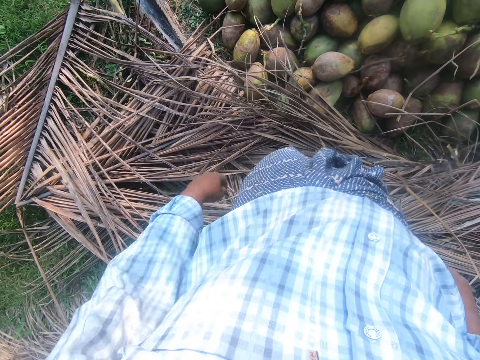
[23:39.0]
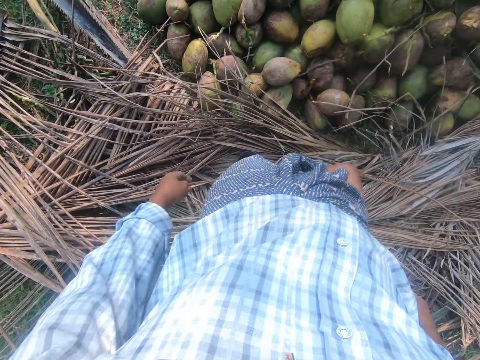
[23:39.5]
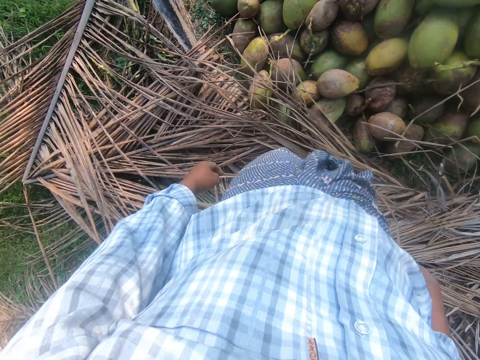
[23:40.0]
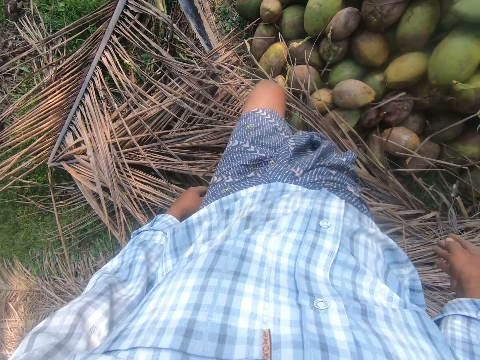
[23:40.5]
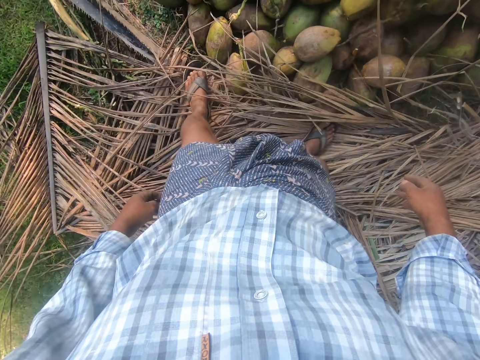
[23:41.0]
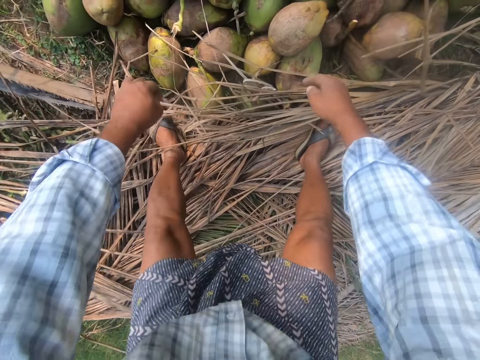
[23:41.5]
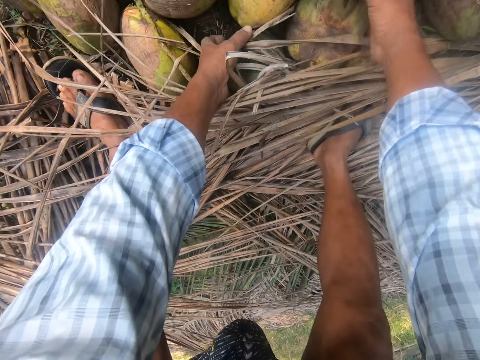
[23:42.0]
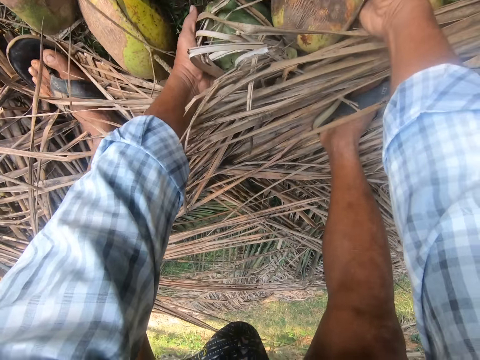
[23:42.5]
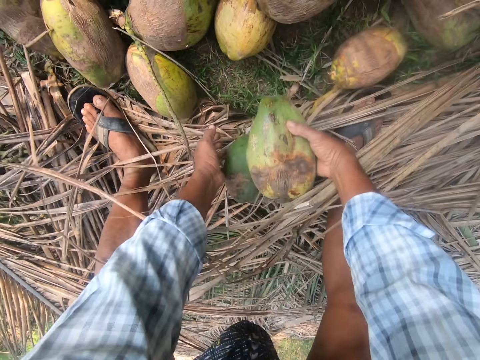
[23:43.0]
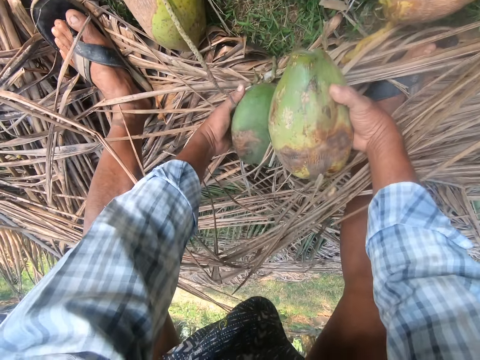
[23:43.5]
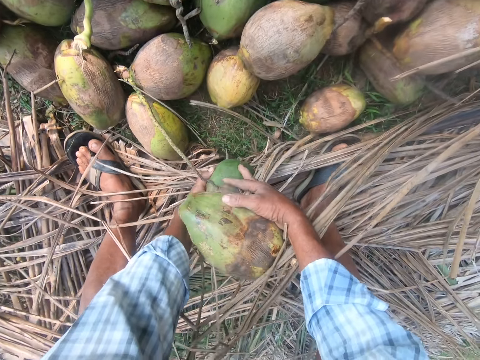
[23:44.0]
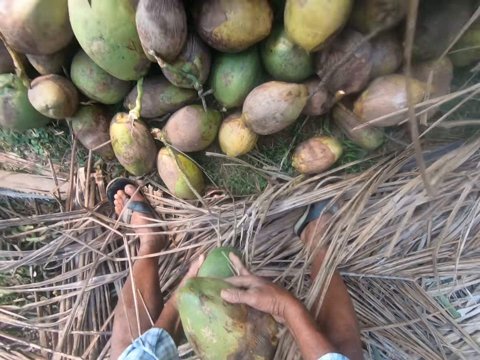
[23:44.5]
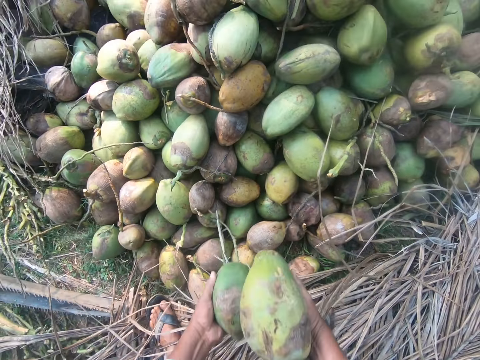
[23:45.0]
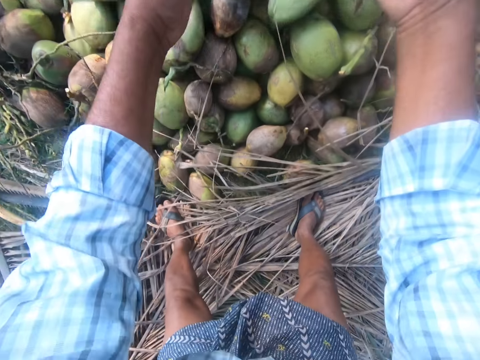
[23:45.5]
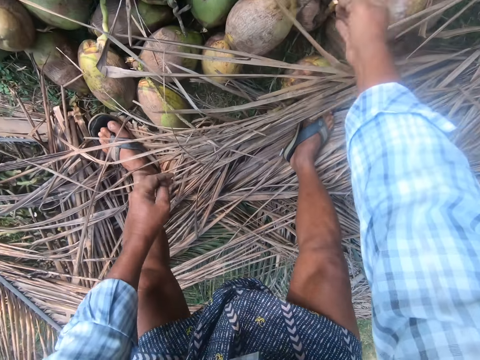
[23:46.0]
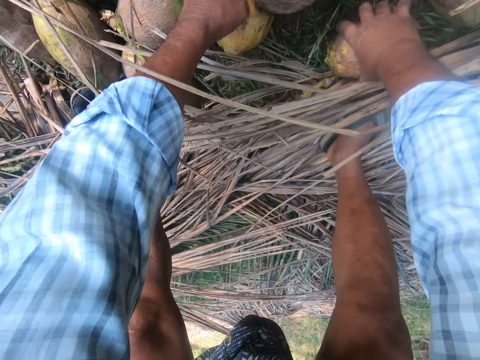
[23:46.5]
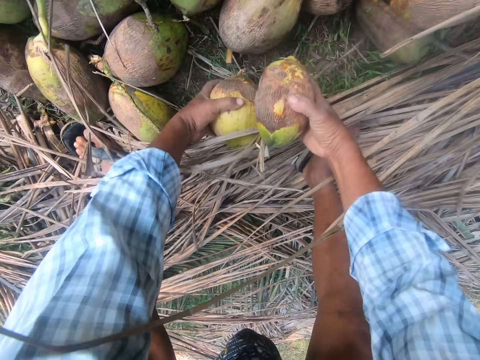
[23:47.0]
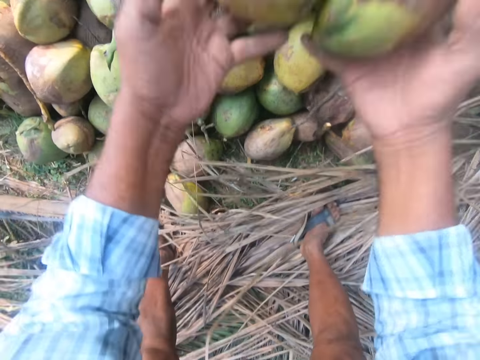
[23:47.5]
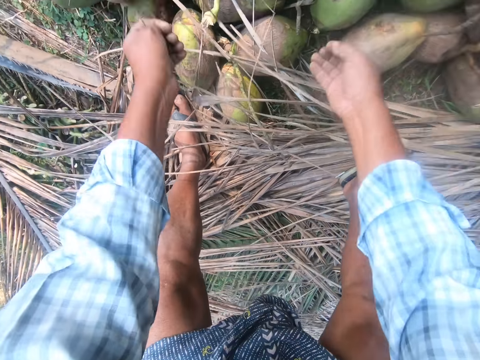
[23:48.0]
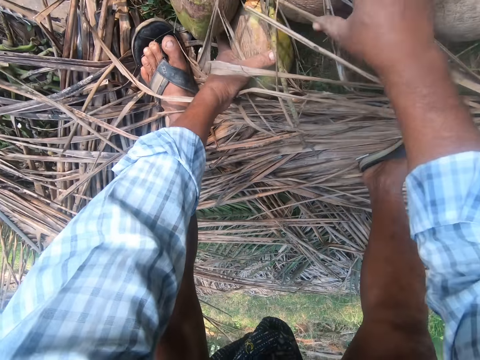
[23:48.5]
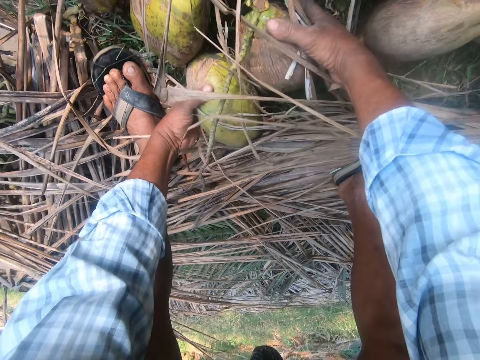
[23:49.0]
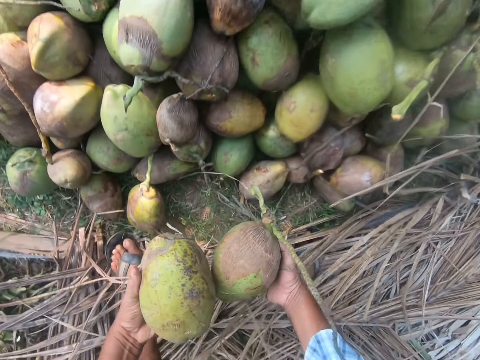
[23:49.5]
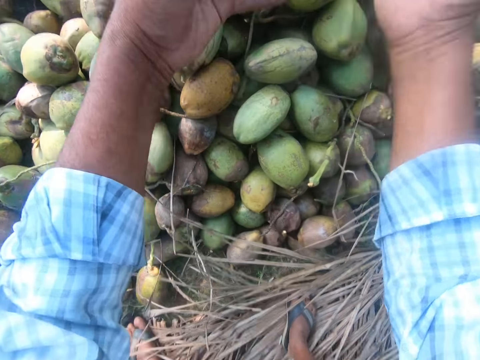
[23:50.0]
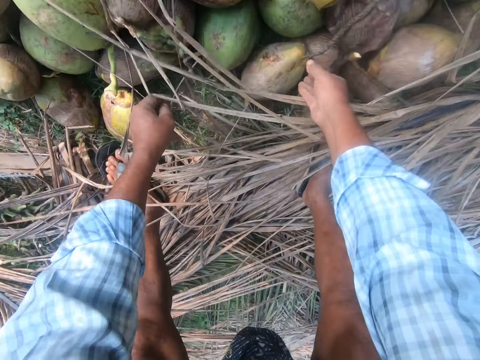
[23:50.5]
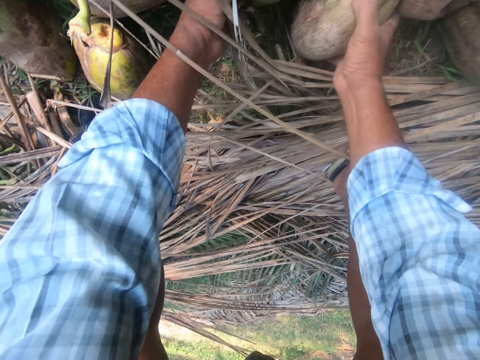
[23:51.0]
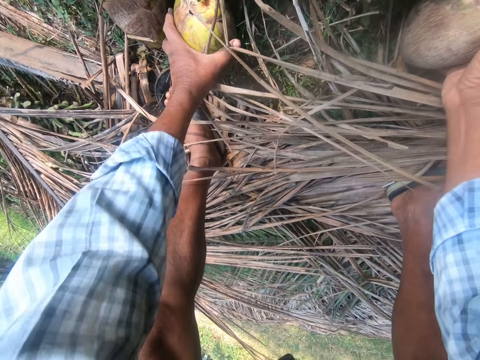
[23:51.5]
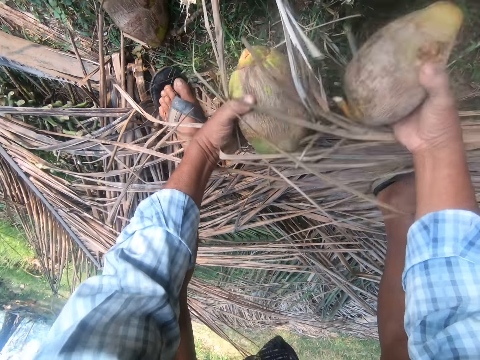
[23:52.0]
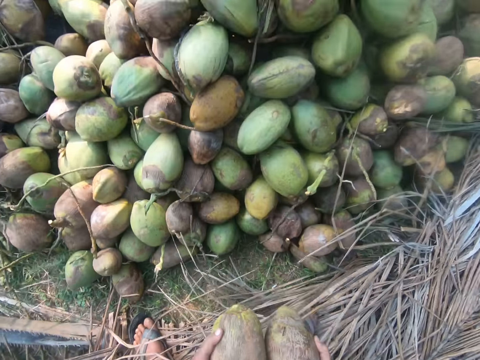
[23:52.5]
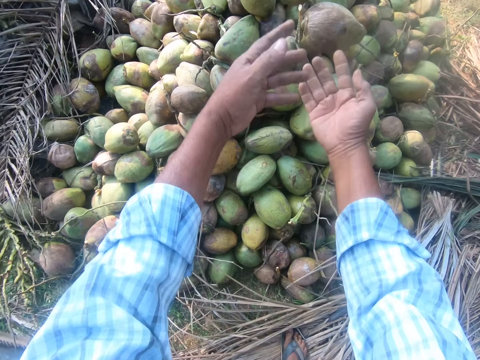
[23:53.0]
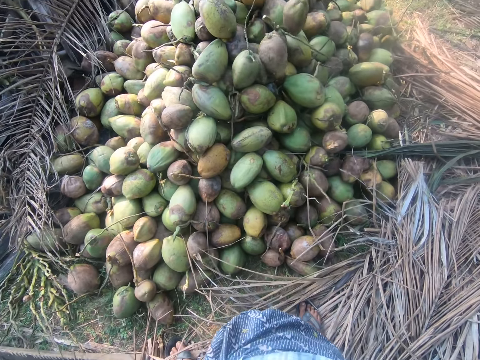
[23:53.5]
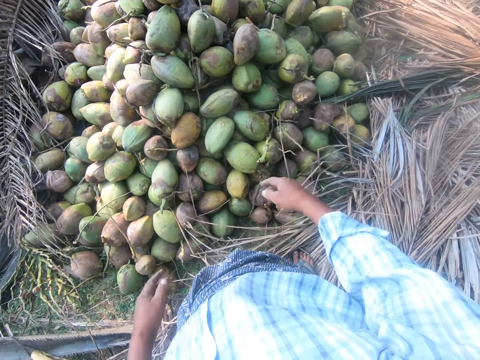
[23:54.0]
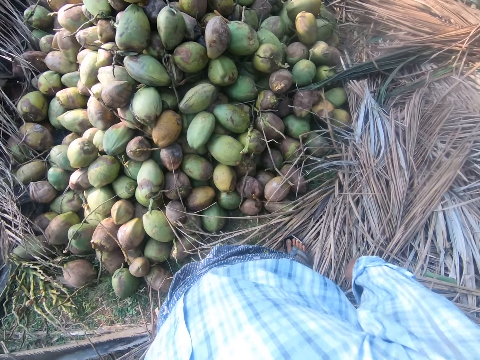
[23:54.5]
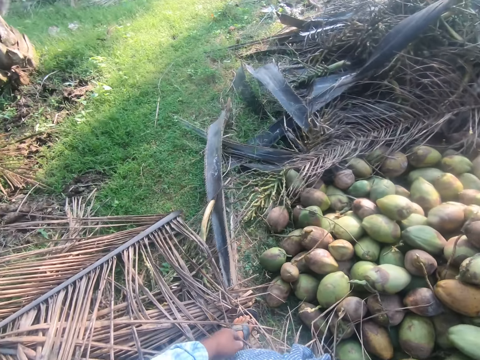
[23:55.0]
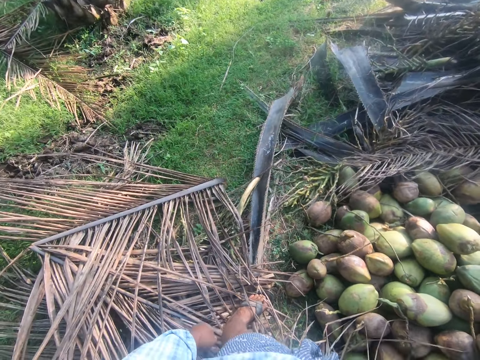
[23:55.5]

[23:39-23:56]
The camera wearer steps forward. They pick the coconuts. They continue to move the coconuts. They throw the coconuts. They pick the coconuts. They throw the coconuts. They pick the coconuts. They throw the coconuts. They touch the coconuts. They pick the coconuts. They throw the coconuts. They look around.

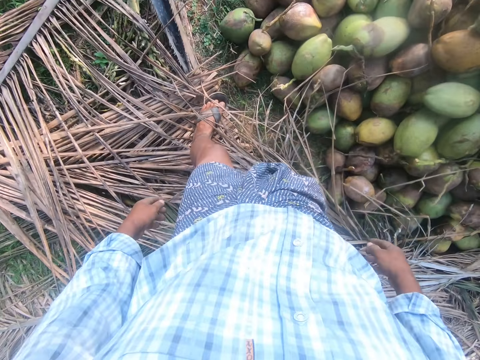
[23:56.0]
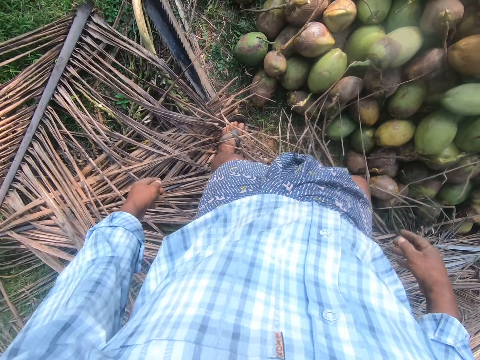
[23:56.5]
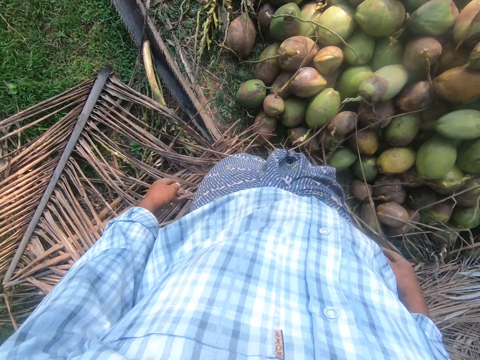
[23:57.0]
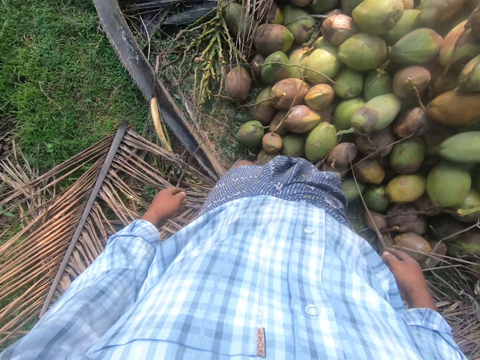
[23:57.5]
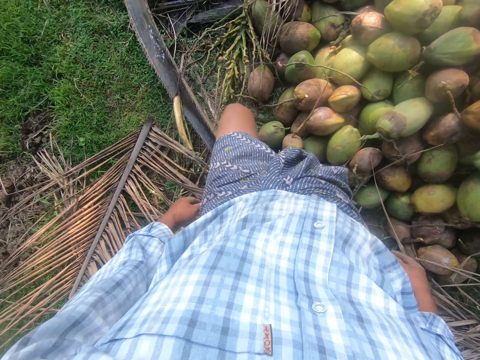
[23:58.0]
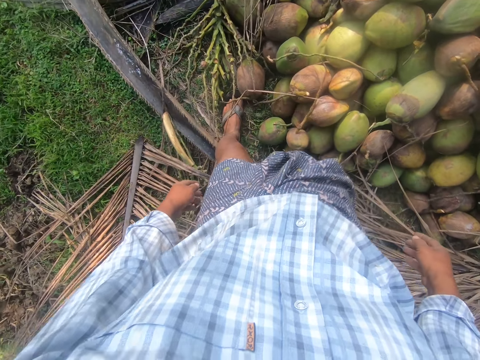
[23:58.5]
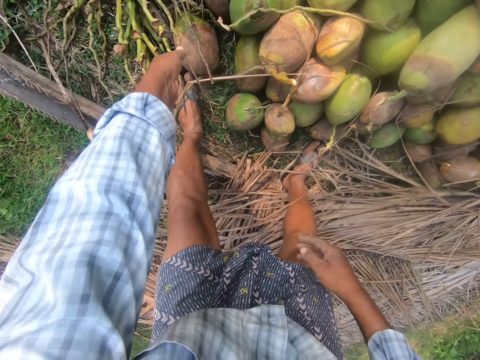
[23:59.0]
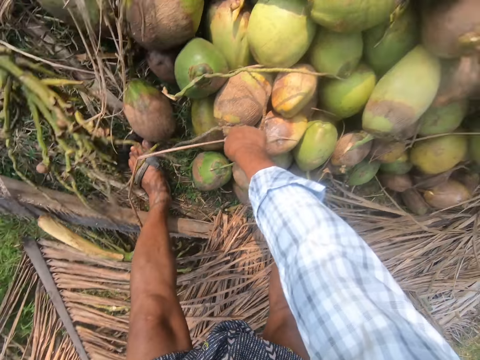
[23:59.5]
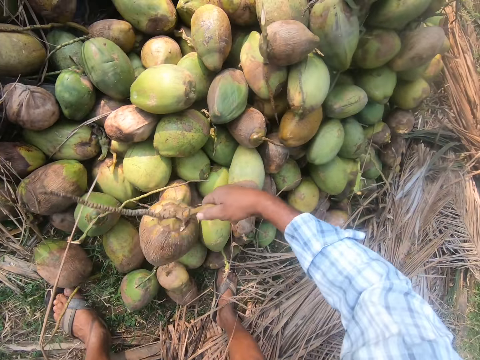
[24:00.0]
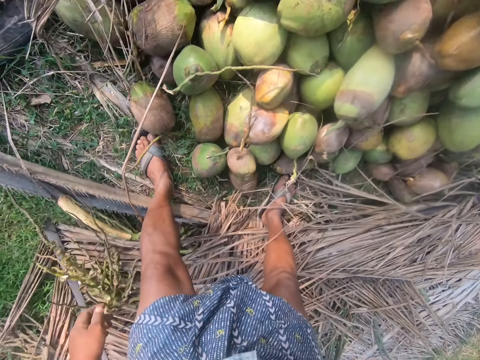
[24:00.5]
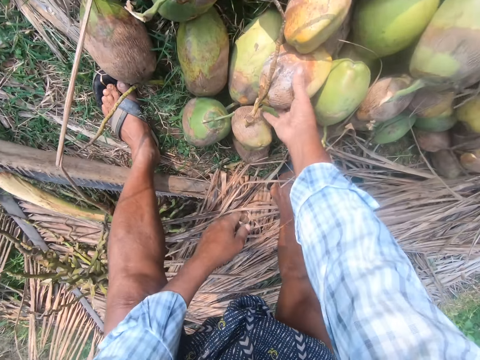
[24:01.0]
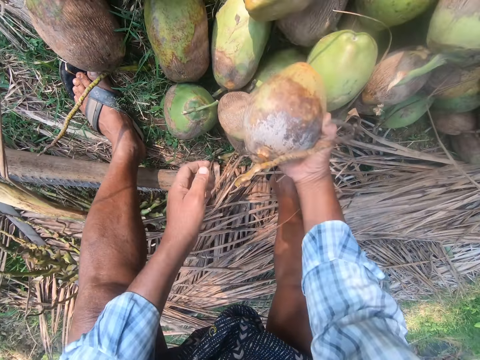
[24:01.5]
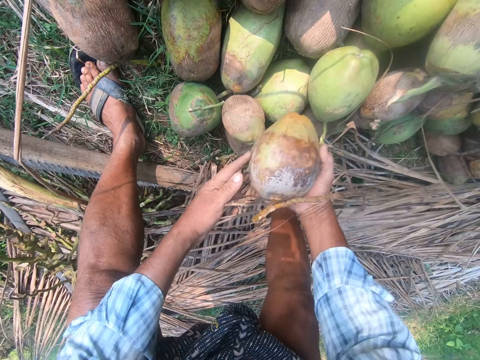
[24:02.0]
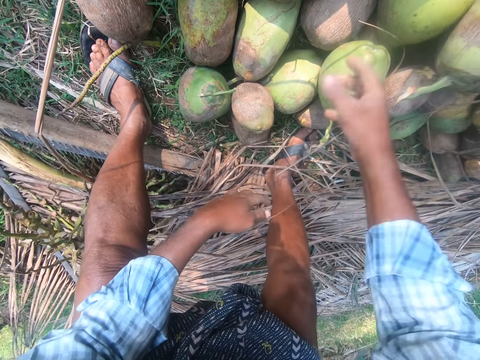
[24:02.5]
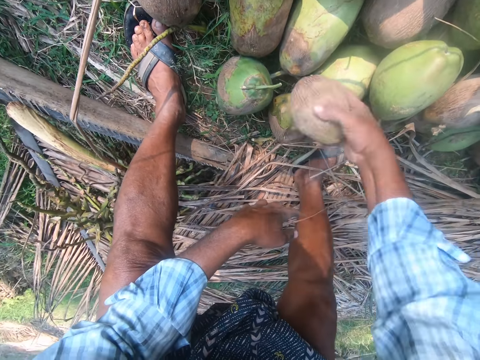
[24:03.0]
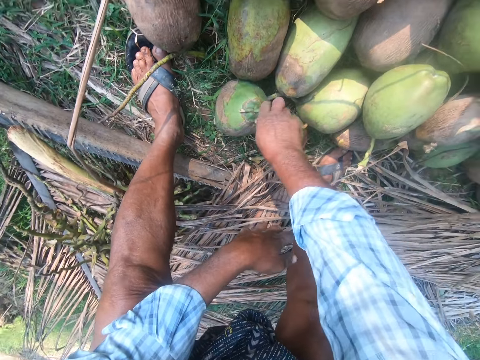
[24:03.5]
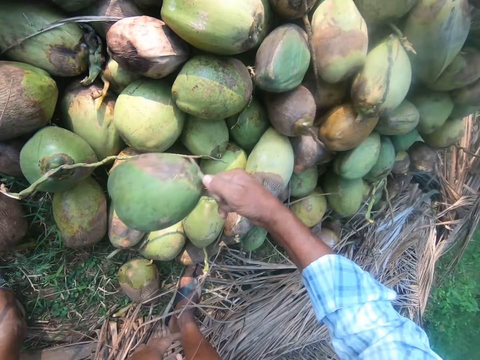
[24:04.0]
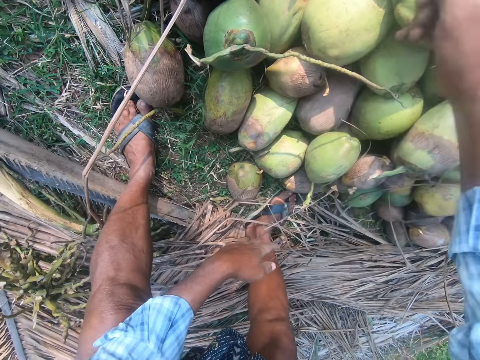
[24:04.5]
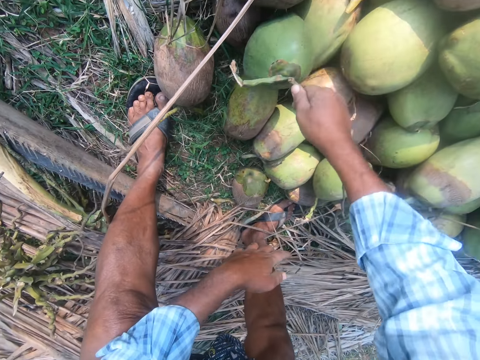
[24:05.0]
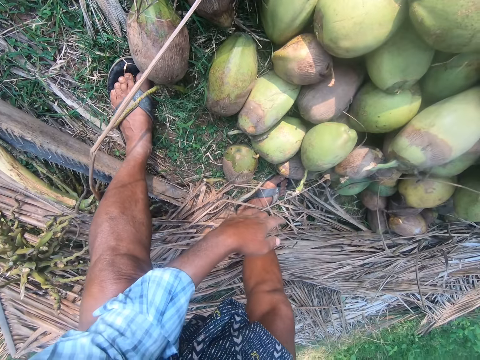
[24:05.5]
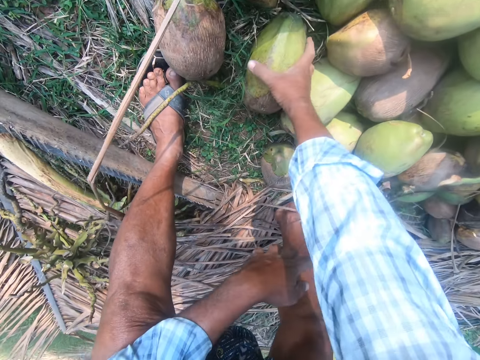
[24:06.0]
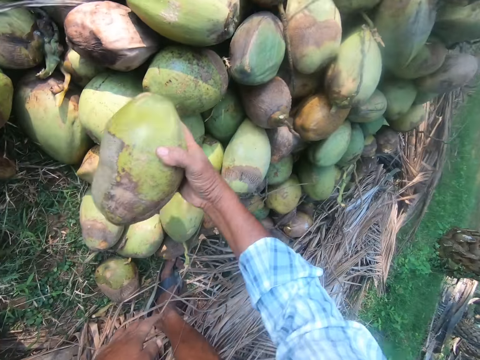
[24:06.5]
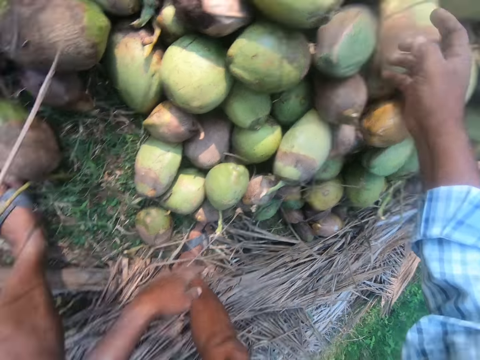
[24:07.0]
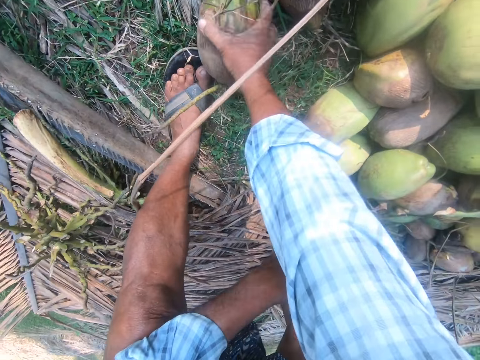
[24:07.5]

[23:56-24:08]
The camera wearer steps forward. They move the palm leaf. They pick the coconut. They throw the coconut. They pick the coconut. They touch the coconut. They throw the coconut. They pick the coconut. They throw the coconut. They pick the coconut. They throw the coconut. They pick the coconut. They throw the coconut. They pick the coconut. They throw the coconut. They pick the coconut.
